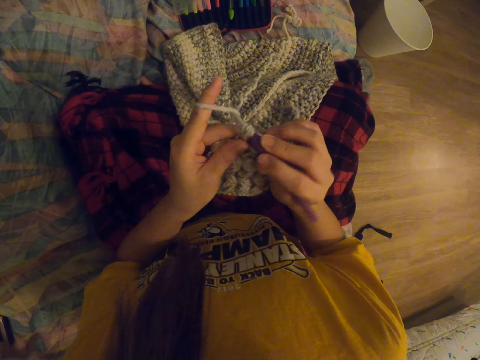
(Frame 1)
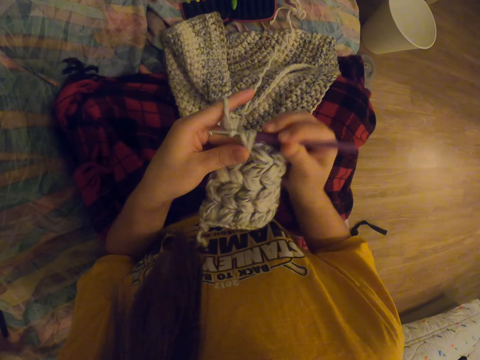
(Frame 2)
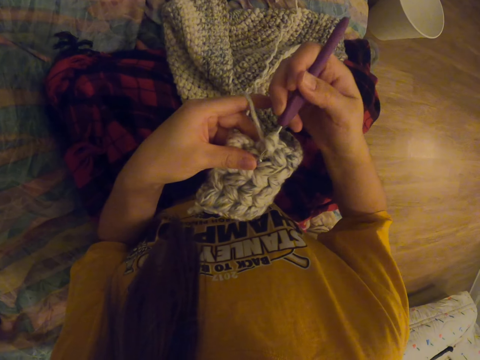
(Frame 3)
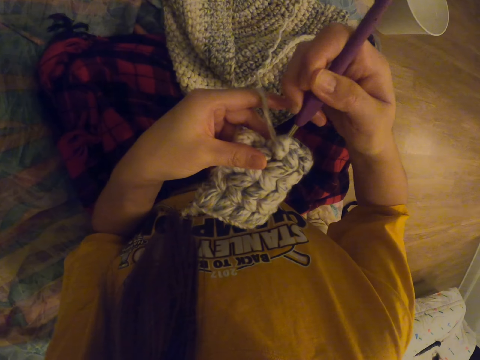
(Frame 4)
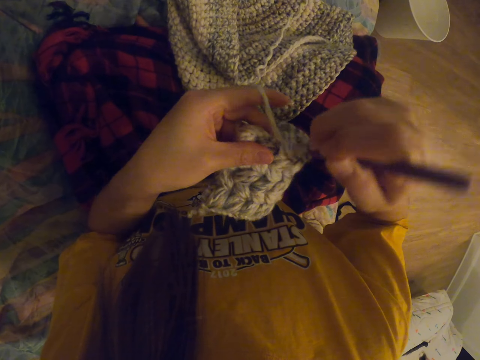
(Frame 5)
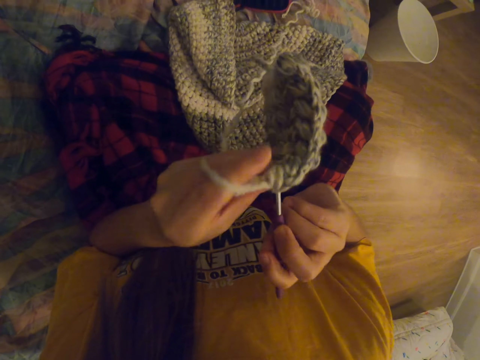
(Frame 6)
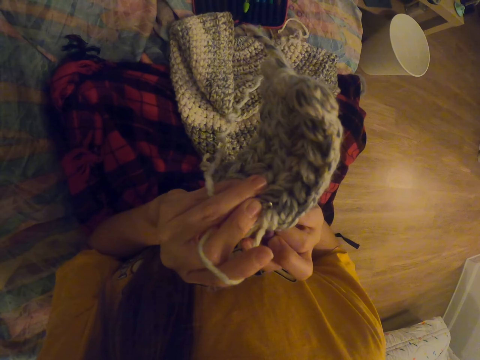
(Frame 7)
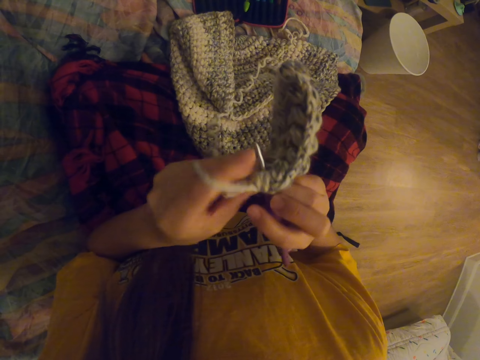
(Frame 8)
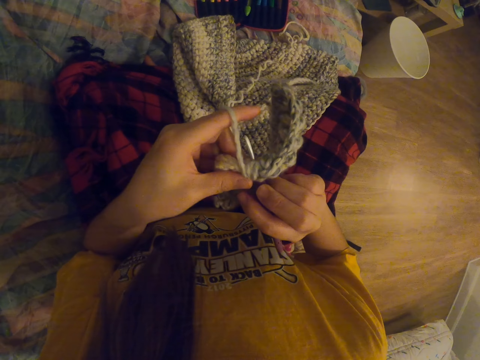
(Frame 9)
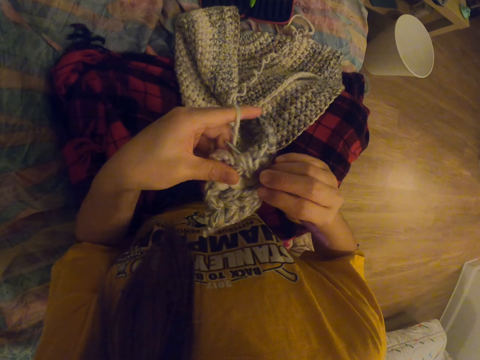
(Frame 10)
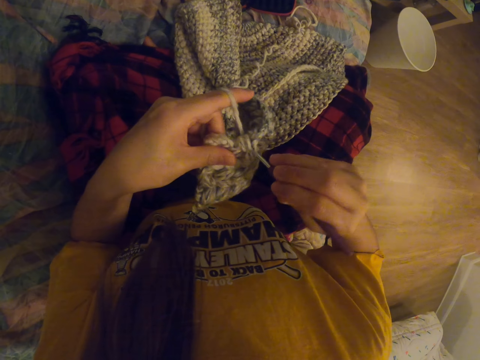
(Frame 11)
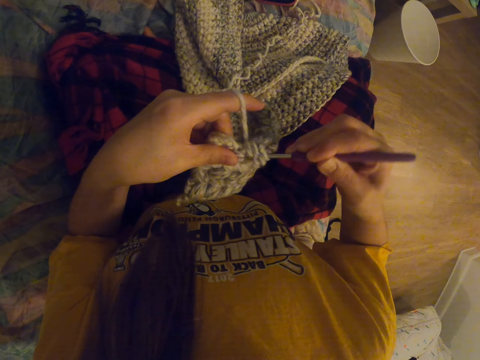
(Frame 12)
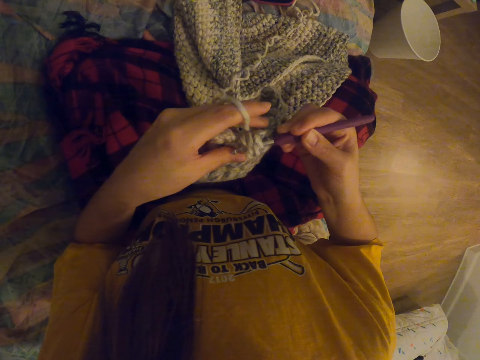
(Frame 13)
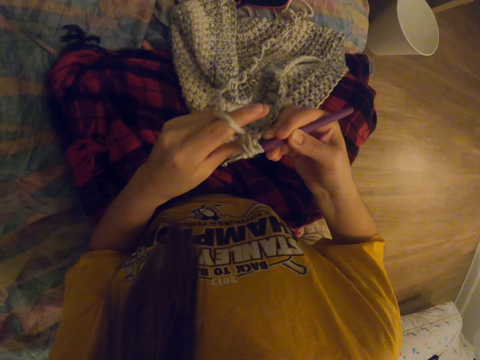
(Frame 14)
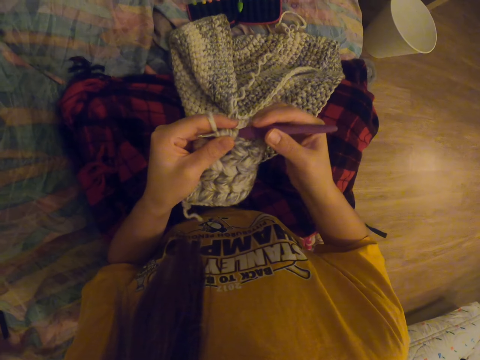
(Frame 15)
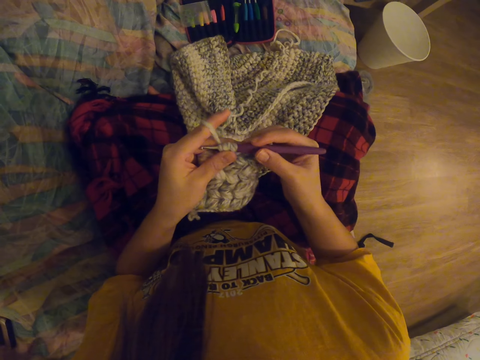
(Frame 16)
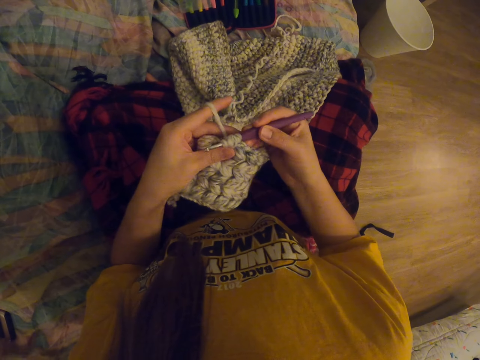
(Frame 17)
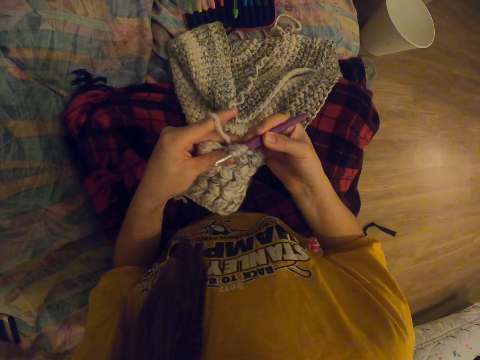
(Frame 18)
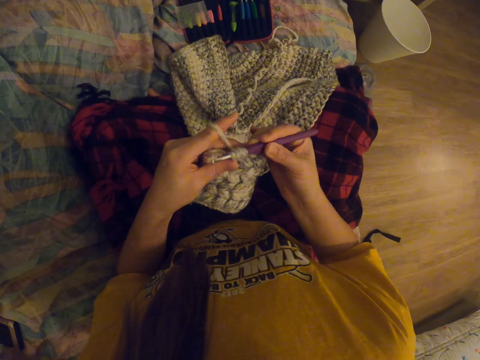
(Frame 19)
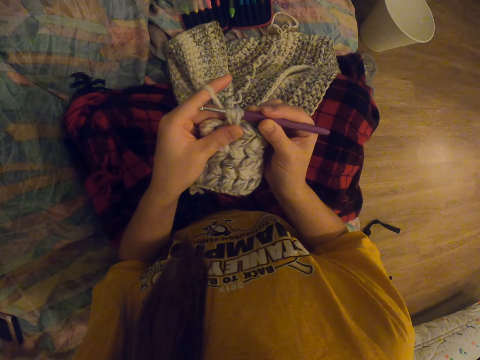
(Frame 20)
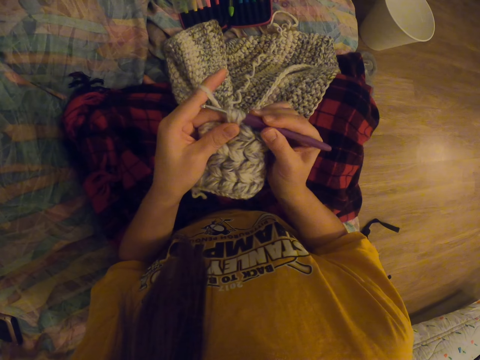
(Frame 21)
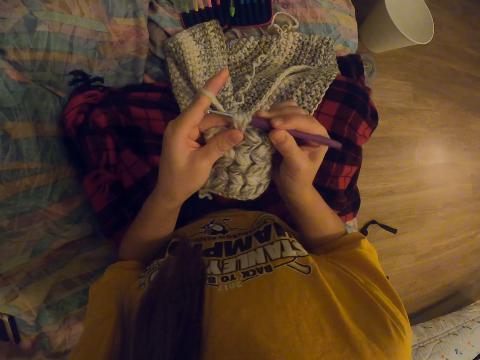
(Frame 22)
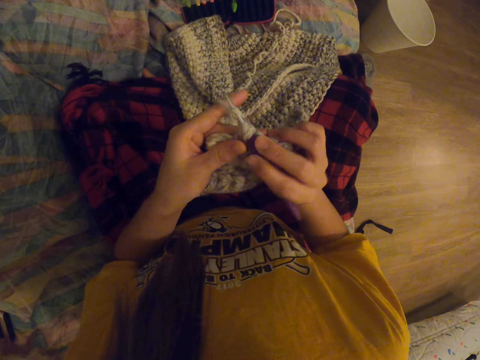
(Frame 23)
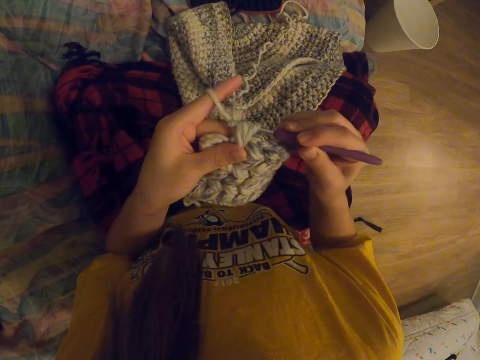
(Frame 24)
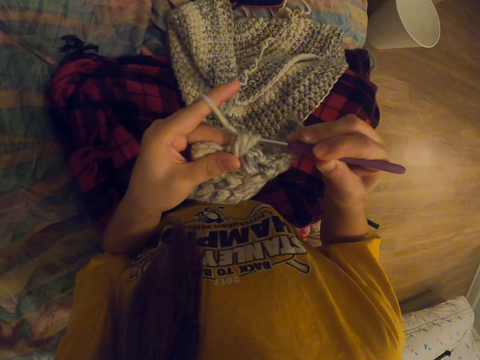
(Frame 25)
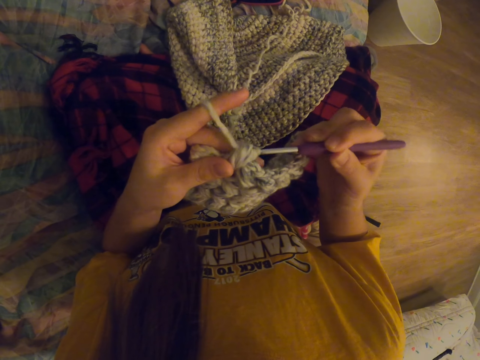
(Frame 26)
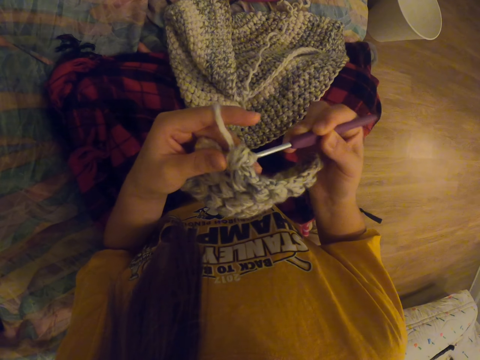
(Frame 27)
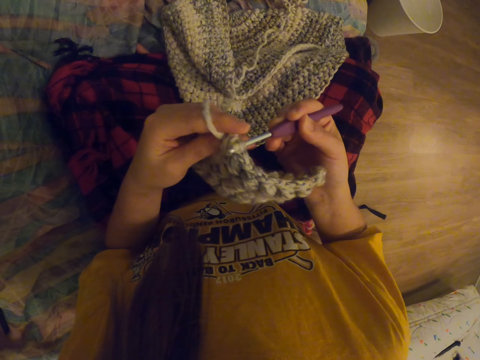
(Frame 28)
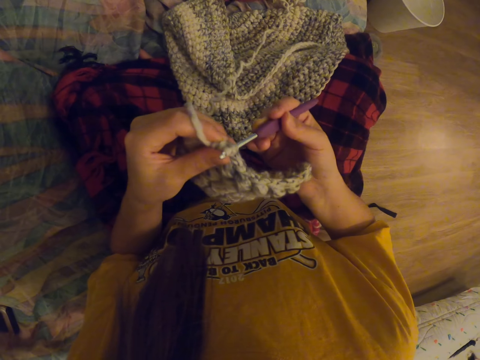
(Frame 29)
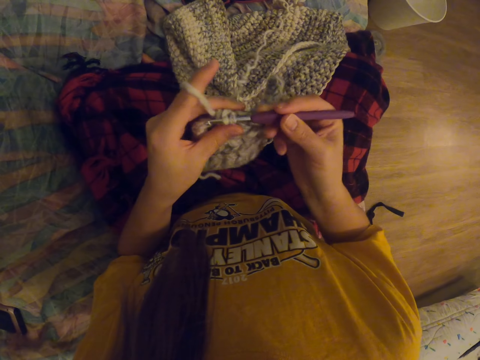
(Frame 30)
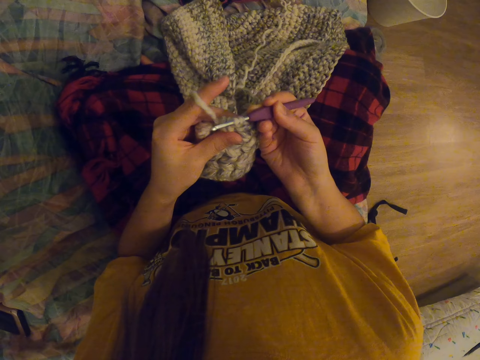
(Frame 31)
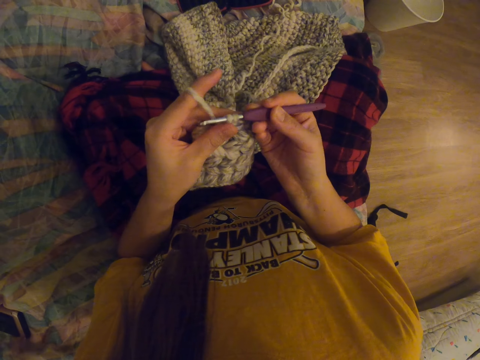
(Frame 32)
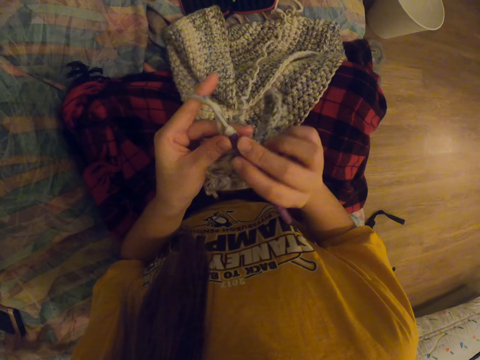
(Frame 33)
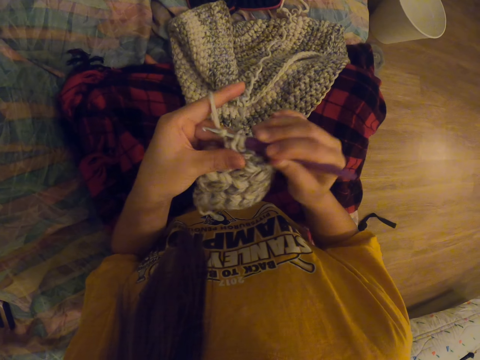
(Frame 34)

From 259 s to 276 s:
The camera wearer crochets the fabric. They tighten the thread on the fabric. They crochet the fabric.

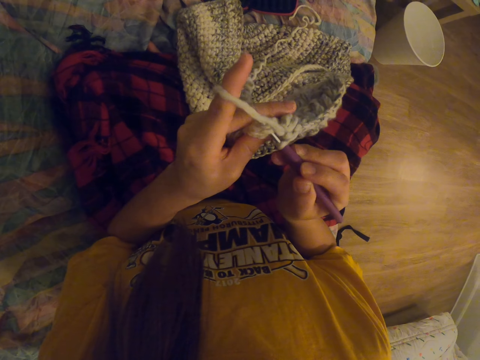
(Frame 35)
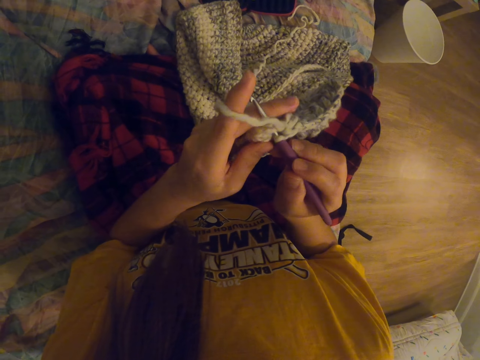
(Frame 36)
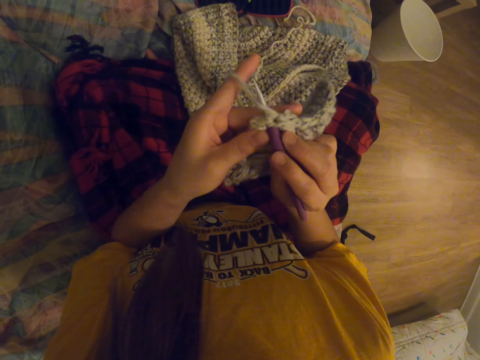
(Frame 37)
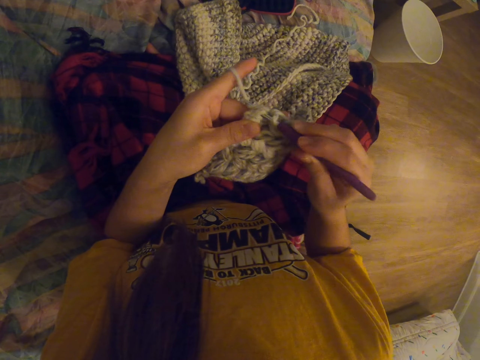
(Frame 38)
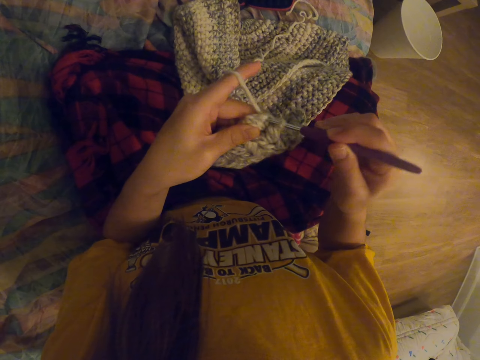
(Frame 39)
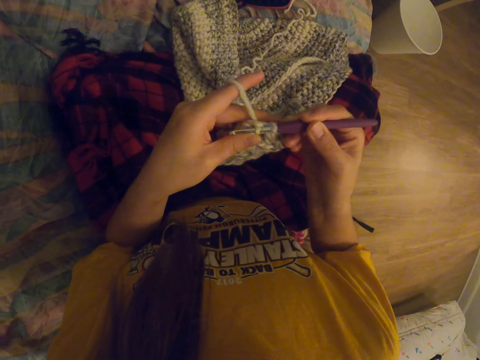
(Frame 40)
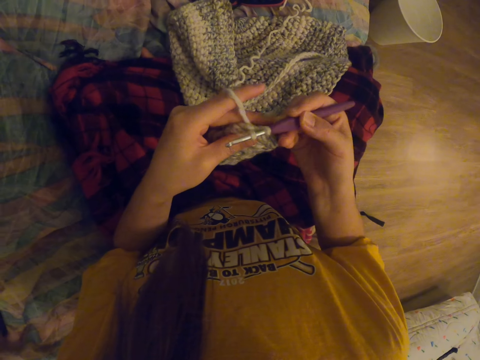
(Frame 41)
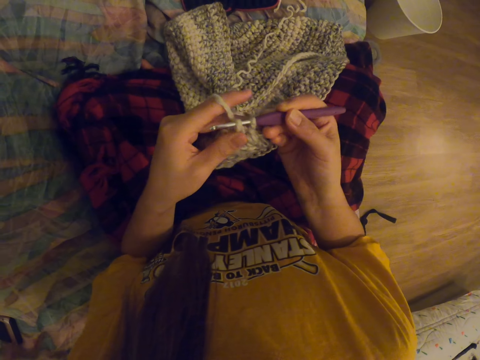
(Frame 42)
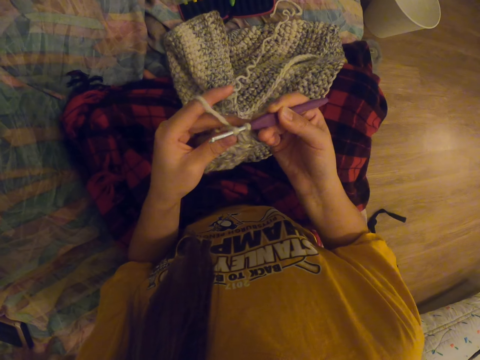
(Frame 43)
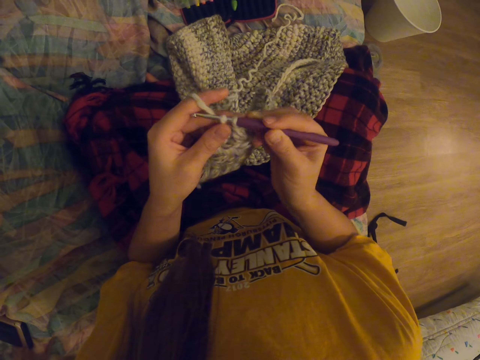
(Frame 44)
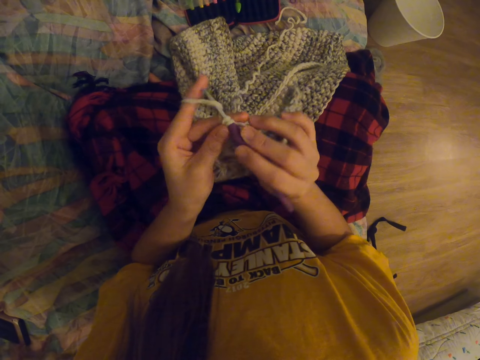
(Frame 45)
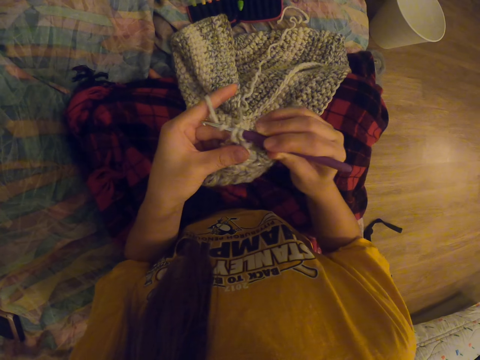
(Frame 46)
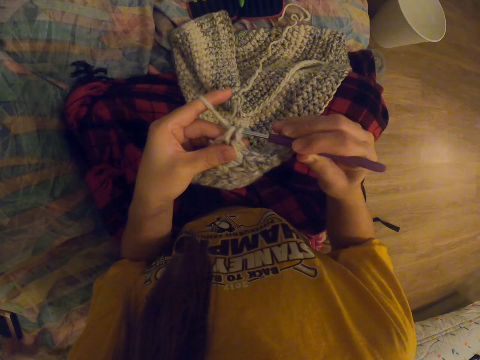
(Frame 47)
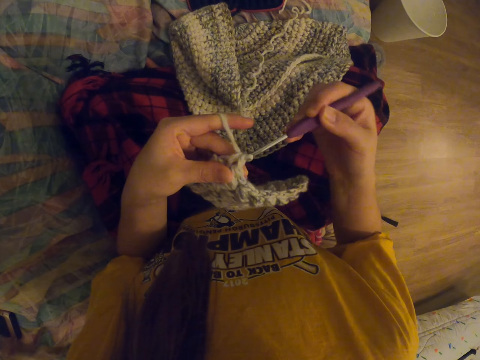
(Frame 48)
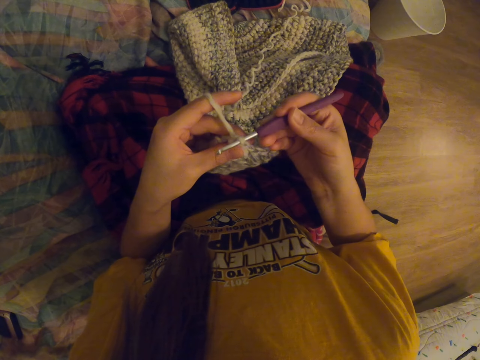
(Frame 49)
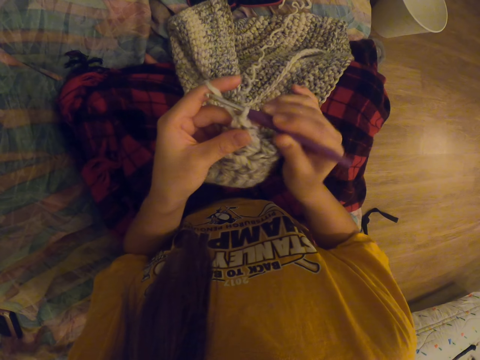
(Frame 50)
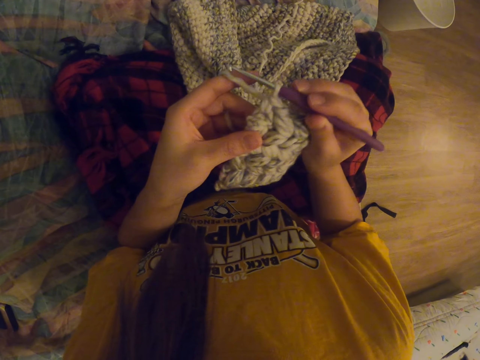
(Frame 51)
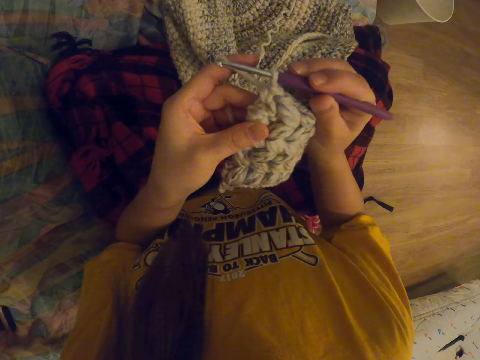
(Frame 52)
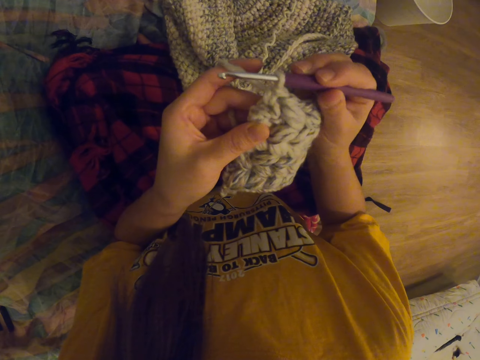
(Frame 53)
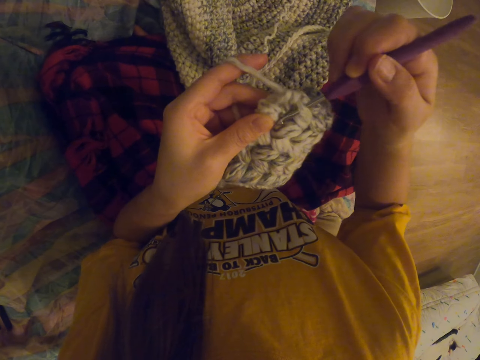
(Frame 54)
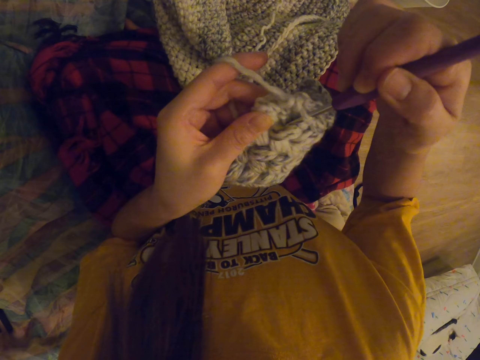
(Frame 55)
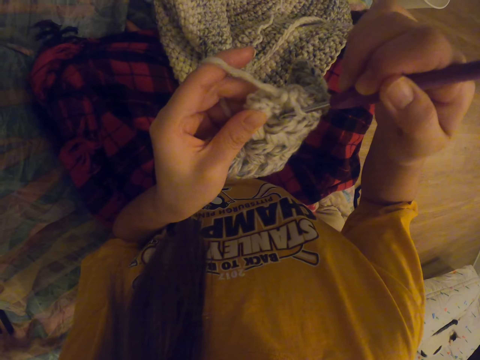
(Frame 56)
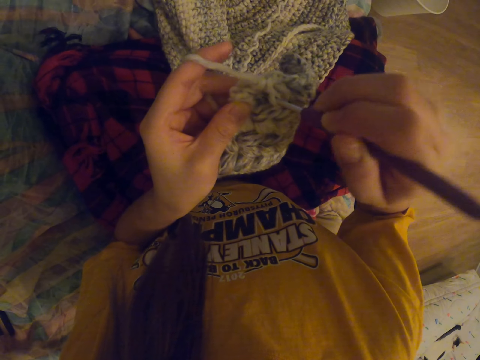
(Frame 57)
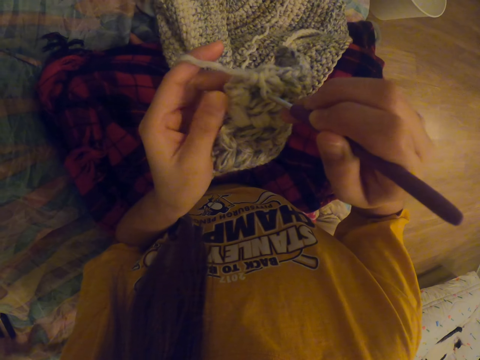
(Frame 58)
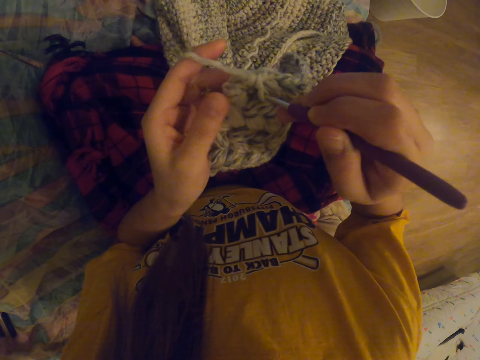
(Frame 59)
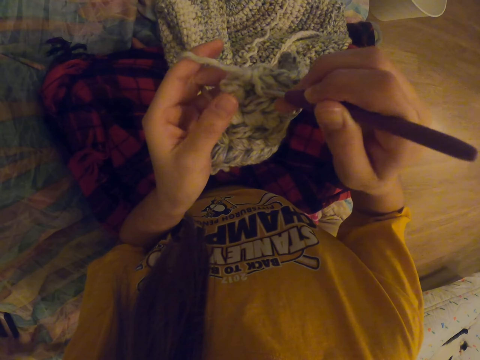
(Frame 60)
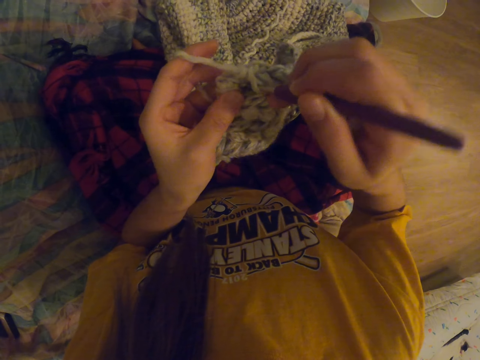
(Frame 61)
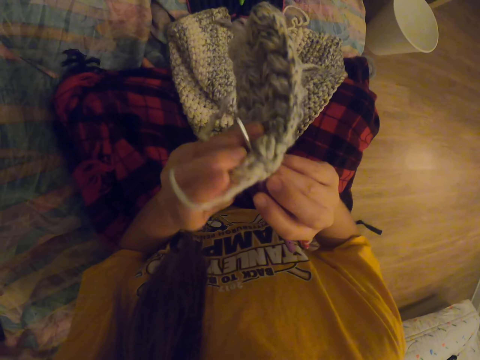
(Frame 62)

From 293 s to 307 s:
The camera wearer crochets the fabric.
